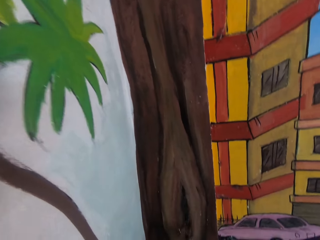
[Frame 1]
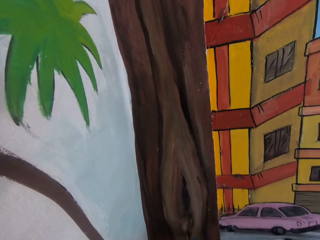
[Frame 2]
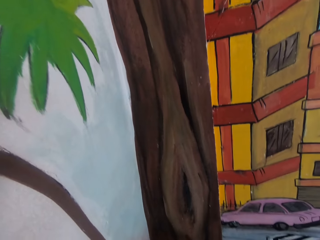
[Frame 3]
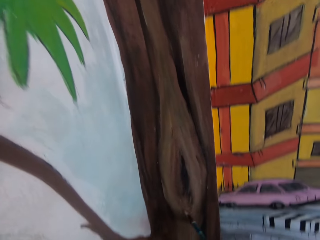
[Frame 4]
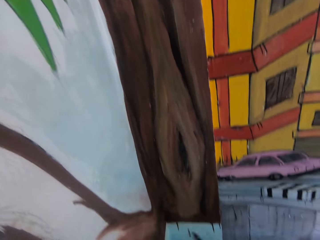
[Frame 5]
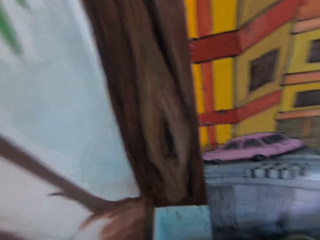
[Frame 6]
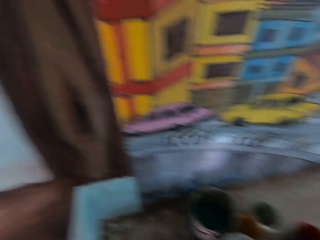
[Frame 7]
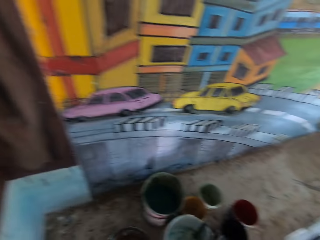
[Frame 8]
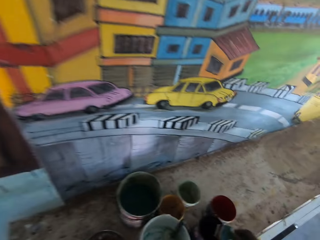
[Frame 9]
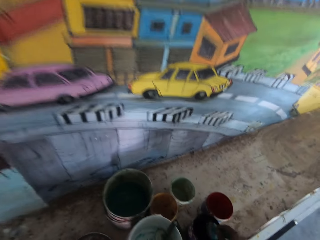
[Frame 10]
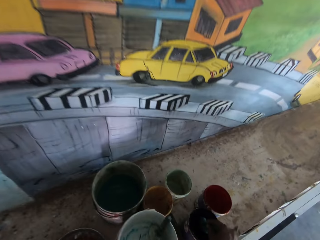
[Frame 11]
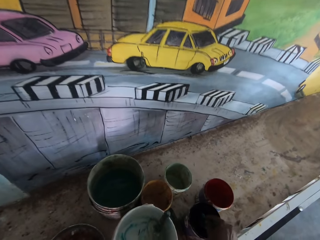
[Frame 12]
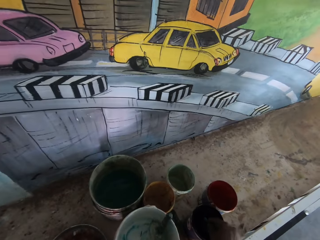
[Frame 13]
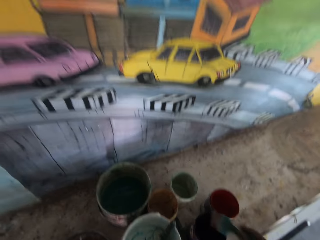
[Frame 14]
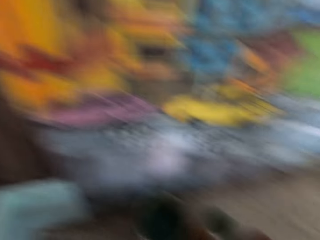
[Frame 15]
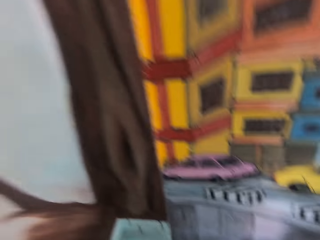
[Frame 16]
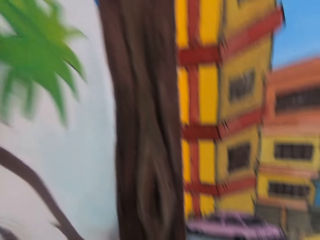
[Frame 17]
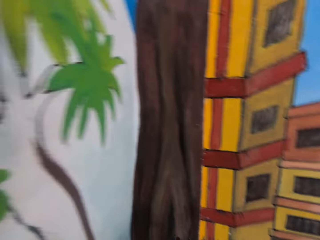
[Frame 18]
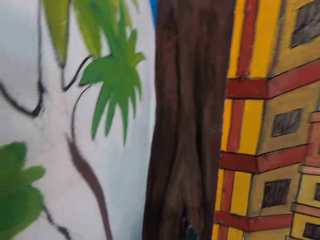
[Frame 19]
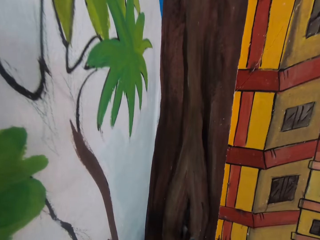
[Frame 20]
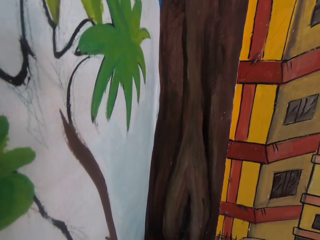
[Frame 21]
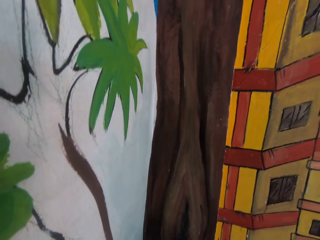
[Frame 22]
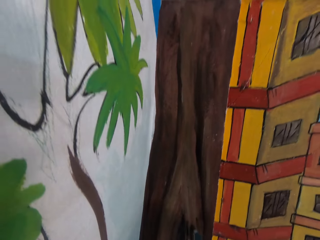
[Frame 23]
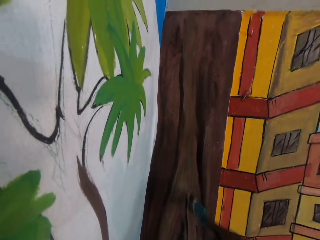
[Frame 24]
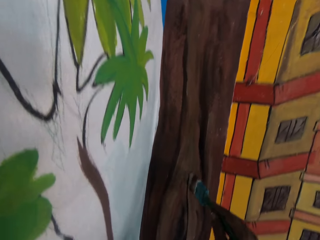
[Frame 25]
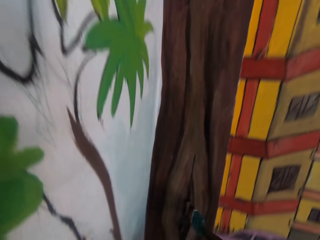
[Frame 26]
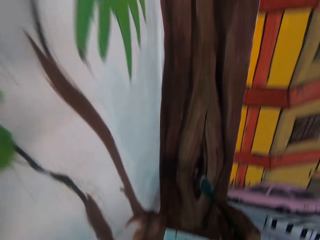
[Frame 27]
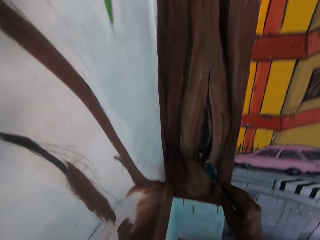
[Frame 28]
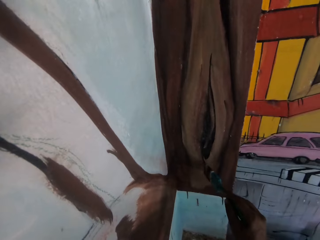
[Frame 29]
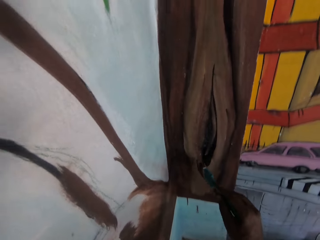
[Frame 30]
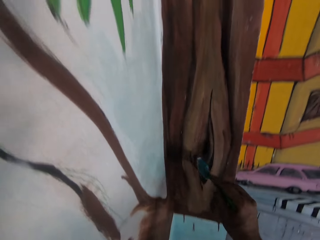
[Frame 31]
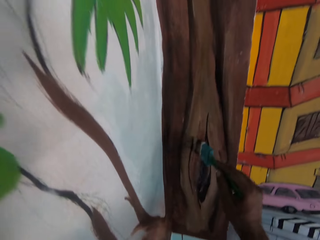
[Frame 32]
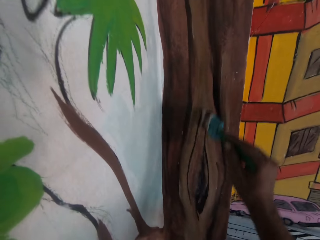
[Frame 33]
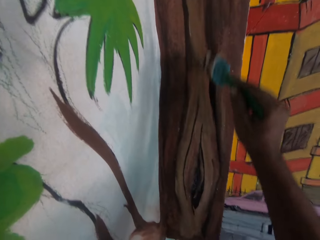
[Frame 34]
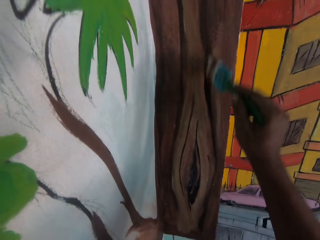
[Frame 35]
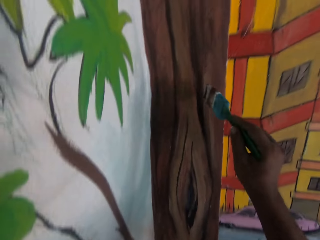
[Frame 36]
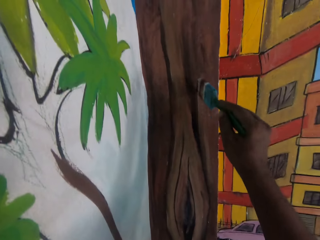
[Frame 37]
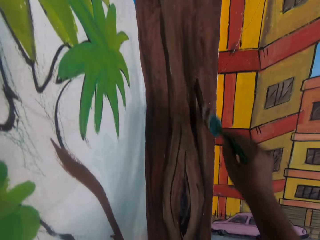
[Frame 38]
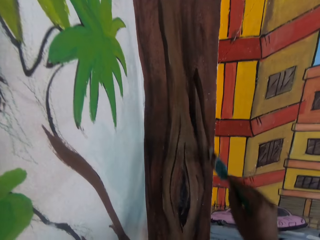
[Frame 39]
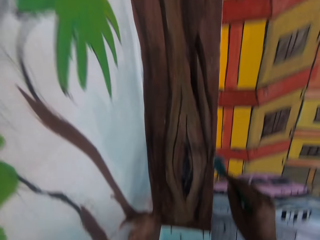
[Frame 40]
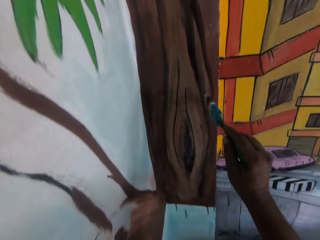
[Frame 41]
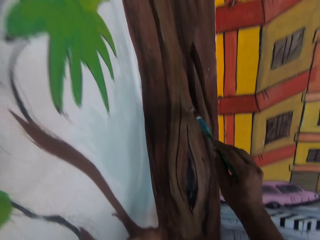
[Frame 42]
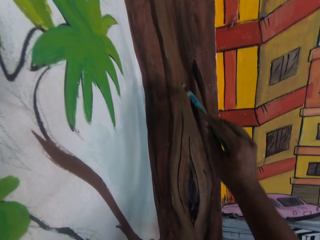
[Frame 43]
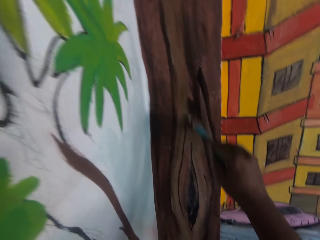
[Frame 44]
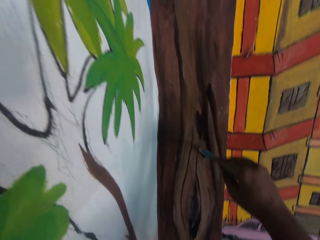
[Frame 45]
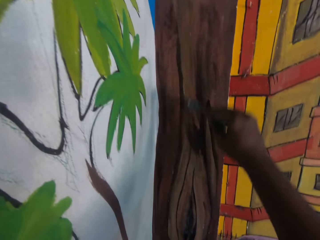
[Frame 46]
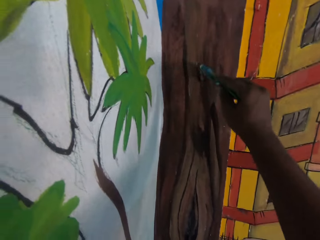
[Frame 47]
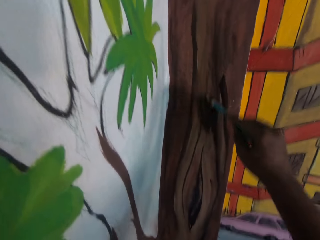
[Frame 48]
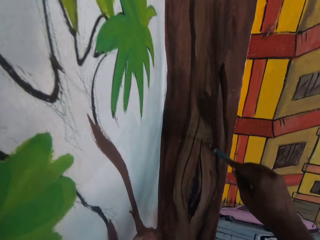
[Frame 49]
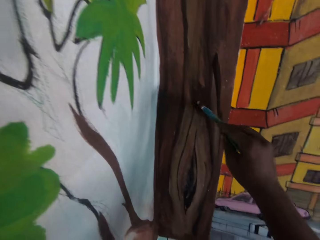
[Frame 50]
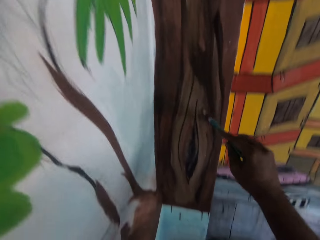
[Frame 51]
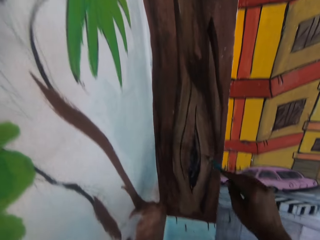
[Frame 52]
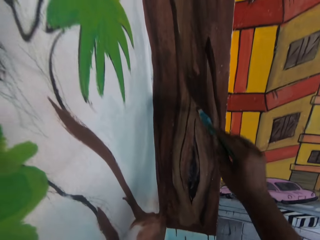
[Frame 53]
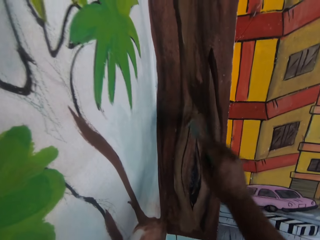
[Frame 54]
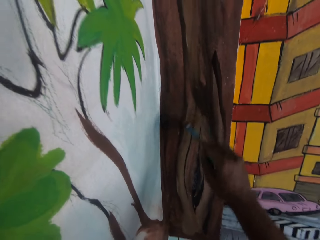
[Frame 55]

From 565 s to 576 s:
The camera wearer dips the paint brush in the paint bucket on the table. They paint the wall with the paint brush.

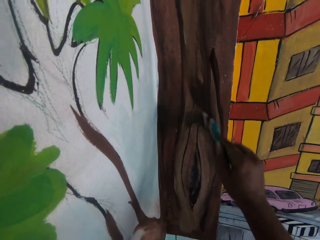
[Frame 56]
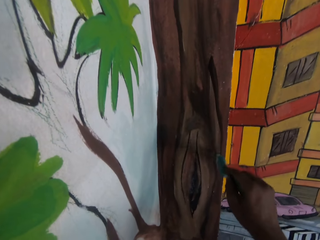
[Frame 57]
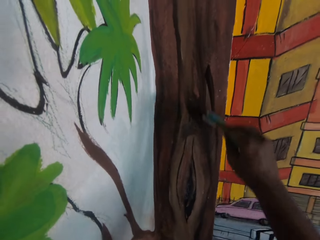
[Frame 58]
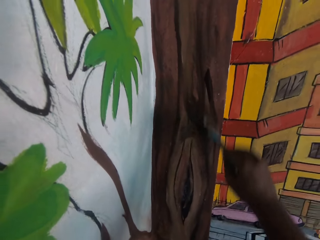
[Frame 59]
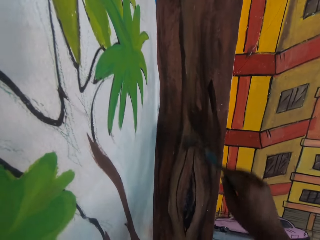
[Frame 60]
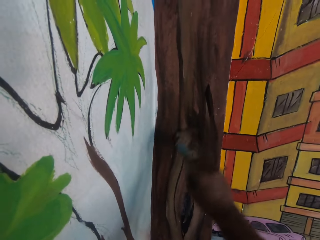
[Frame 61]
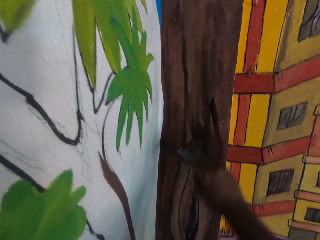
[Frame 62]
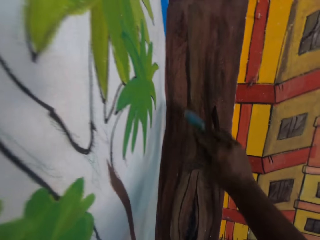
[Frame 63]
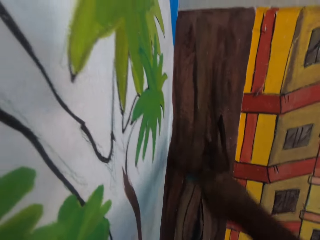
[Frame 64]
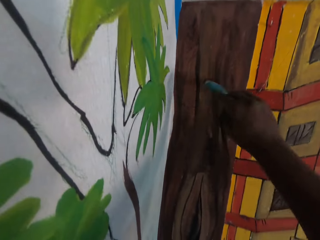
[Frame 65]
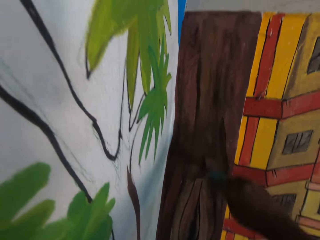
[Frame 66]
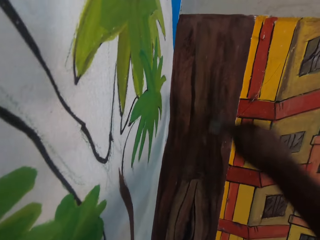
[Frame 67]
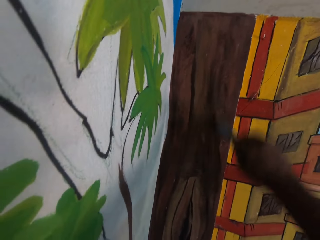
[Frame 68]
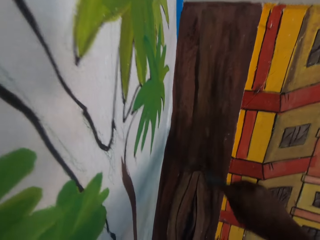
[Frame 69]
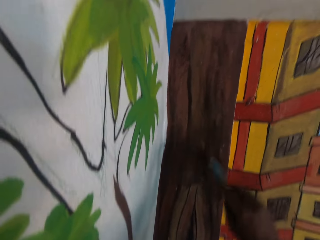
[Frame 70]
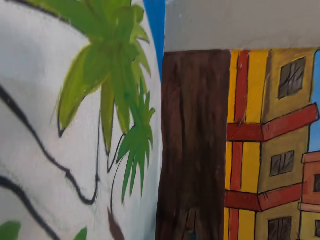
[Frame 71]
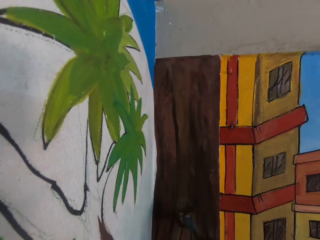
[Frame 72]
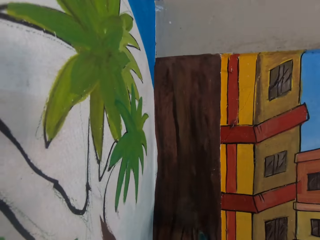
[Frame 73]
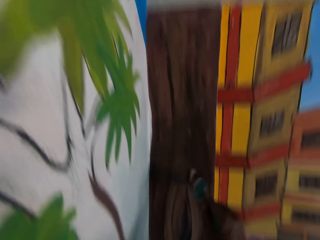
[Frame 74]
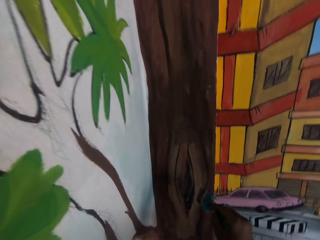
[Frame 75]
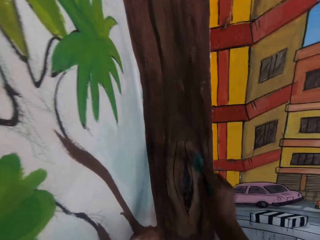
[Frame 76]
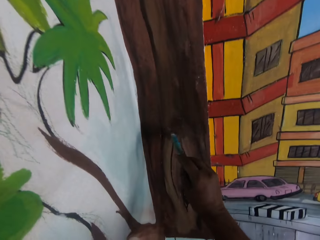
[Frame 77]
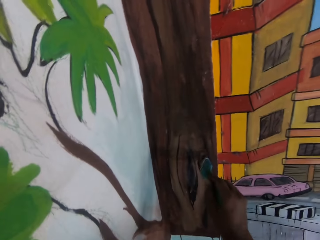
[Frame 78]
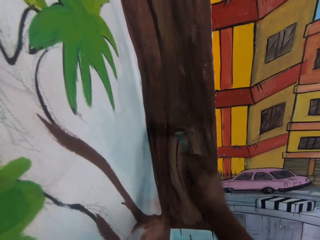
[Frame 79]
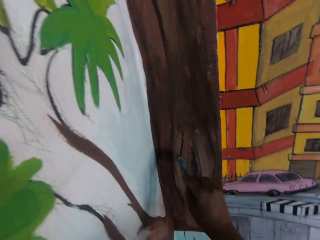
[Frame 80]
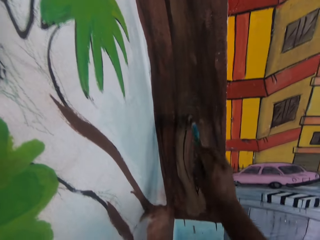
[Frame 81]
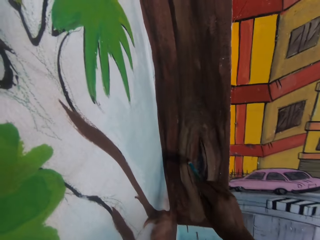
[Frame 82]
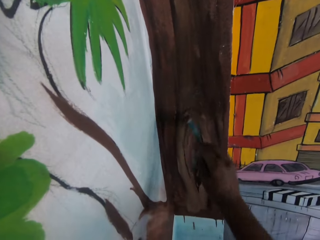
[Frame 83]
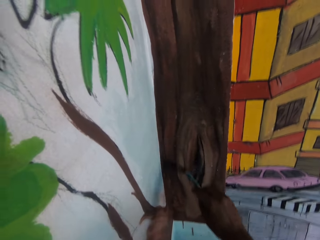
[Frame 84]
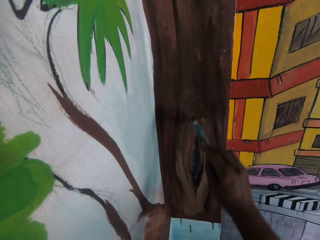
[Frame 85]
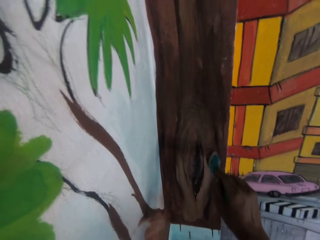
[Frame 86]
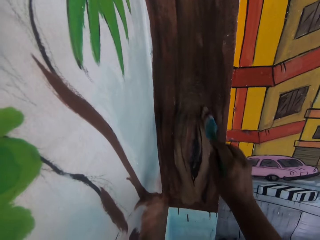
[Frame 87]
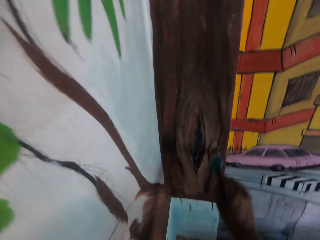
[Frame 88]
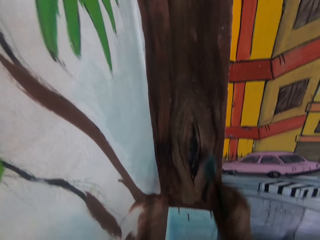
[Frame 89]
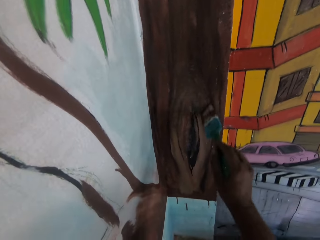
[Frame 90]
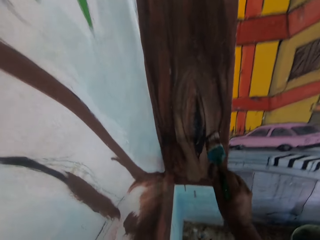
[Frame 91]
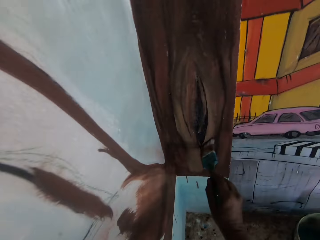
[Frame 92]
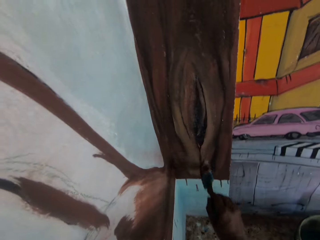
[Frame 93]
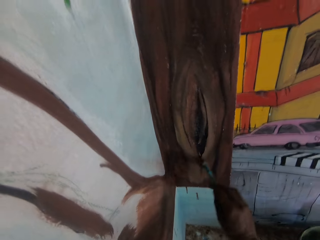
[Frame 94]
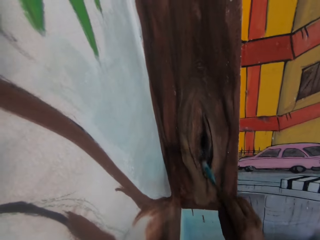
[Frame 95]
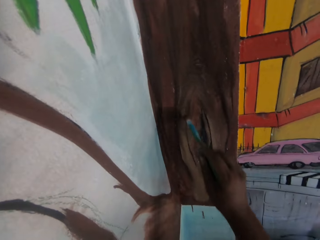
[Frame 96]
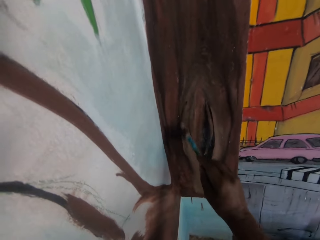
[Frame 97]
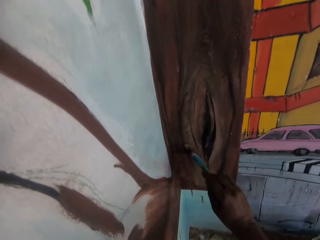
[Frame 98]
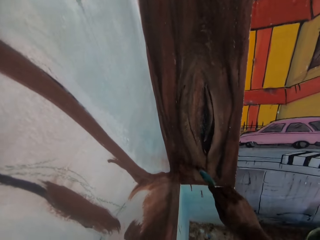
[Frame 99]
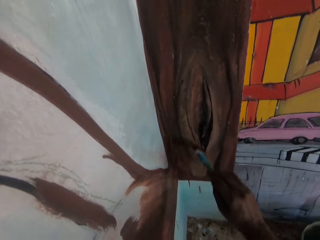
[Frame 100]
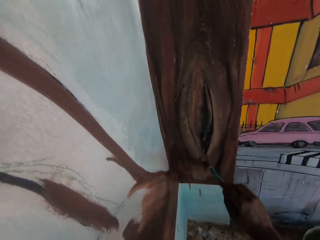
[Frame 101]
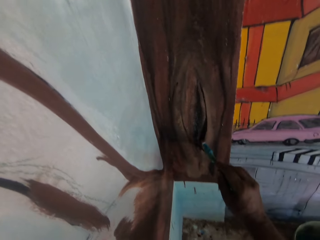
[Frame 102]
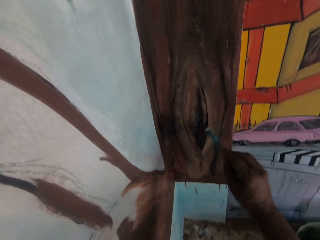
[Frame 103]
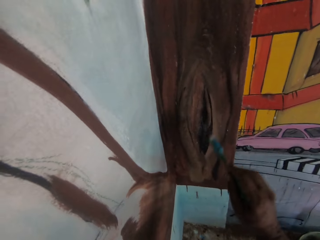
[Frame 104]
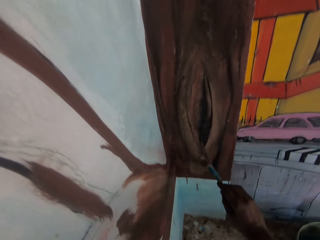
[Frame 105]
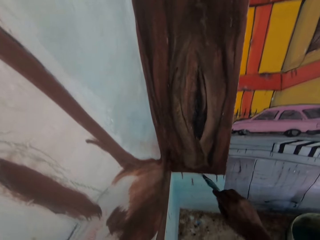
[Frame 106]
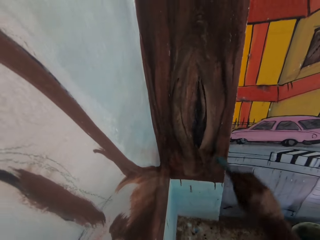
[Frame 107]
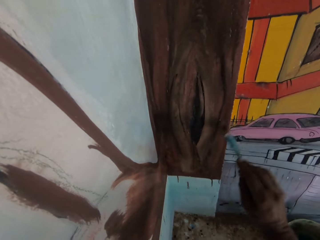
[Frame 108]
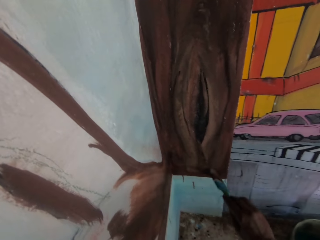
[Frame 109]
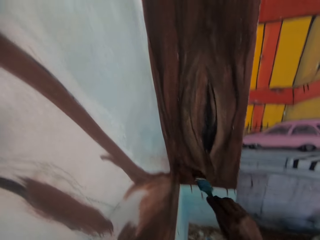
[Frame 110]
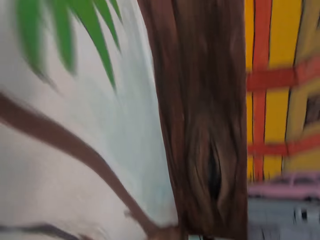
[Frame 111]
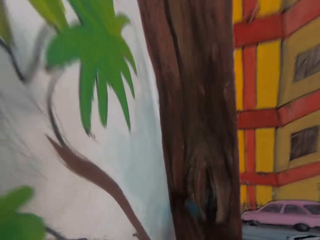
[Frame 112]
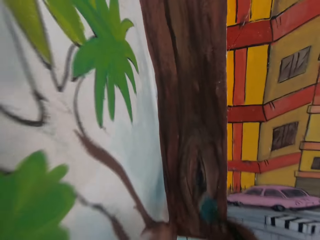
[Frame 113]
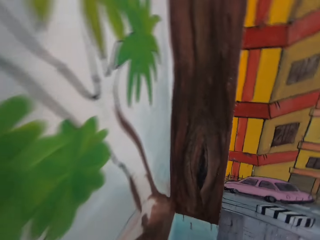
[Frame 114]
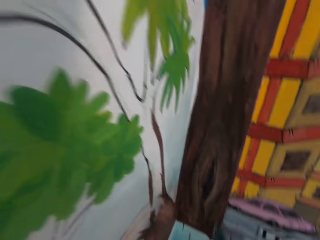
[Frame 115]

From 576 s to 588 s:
The camera wearer paints the art.
